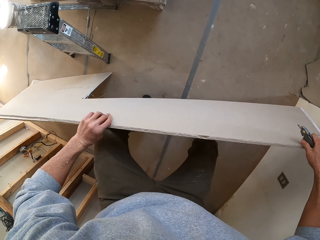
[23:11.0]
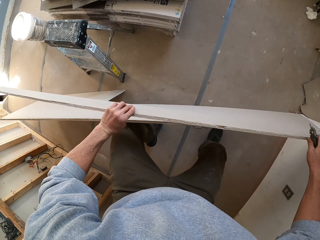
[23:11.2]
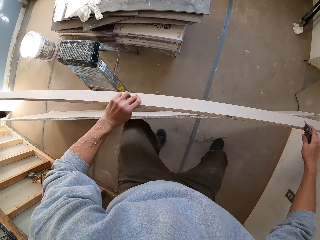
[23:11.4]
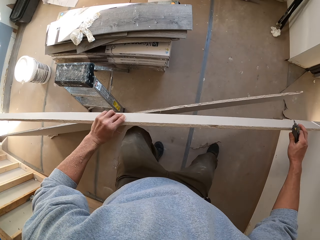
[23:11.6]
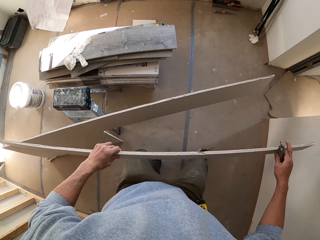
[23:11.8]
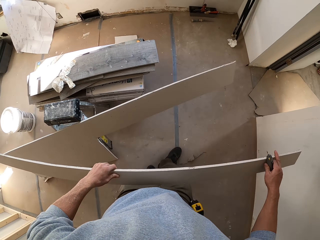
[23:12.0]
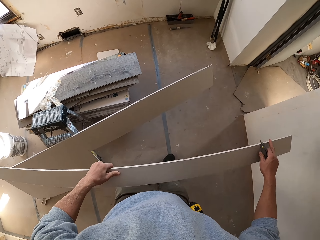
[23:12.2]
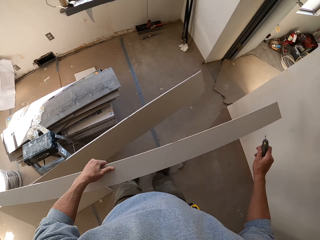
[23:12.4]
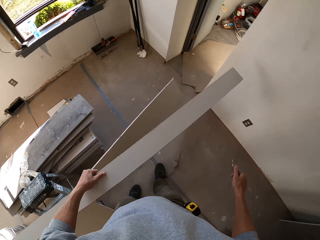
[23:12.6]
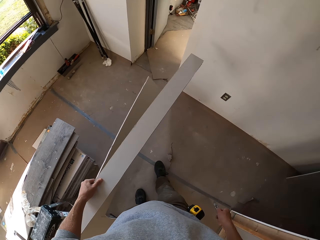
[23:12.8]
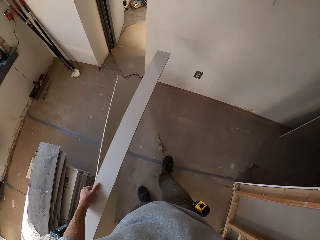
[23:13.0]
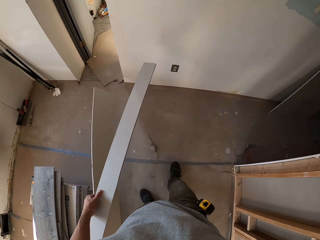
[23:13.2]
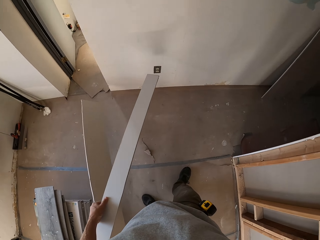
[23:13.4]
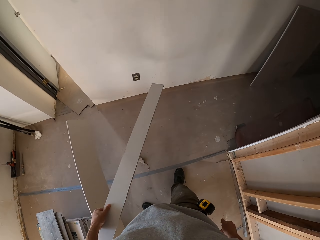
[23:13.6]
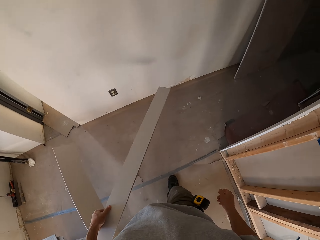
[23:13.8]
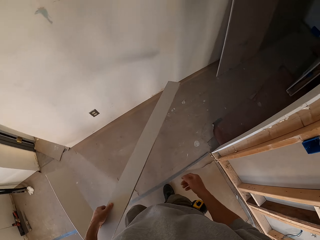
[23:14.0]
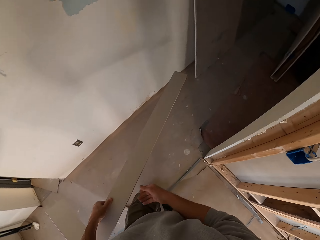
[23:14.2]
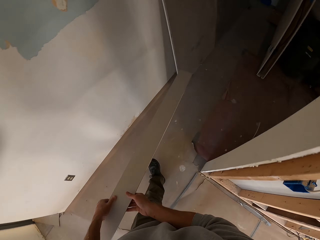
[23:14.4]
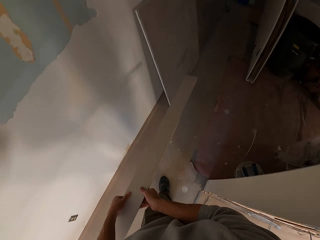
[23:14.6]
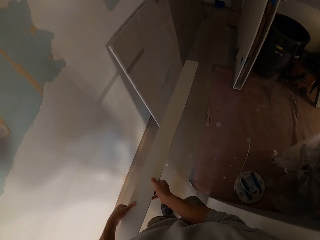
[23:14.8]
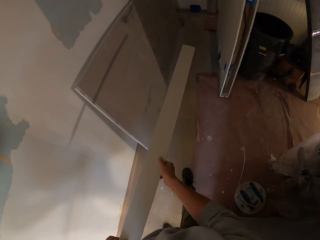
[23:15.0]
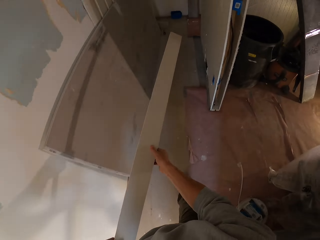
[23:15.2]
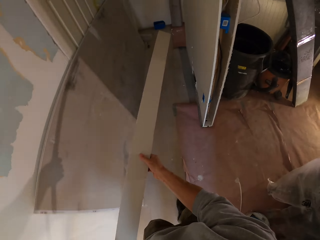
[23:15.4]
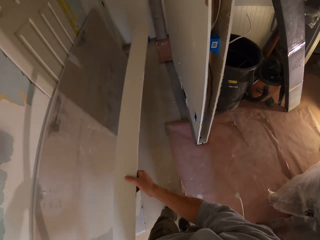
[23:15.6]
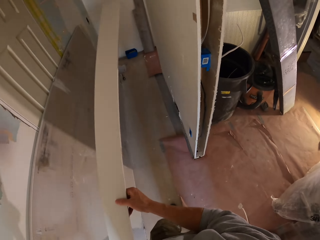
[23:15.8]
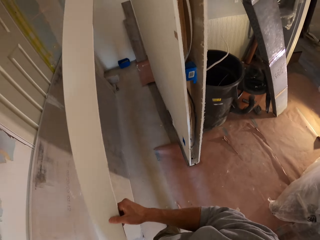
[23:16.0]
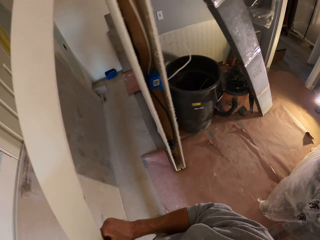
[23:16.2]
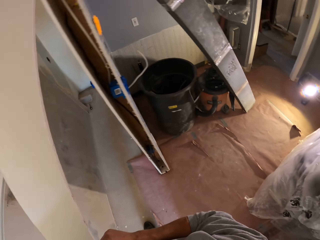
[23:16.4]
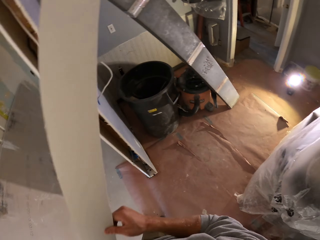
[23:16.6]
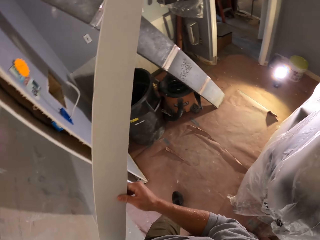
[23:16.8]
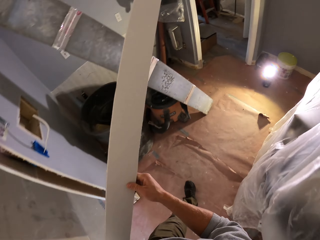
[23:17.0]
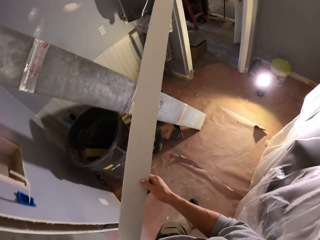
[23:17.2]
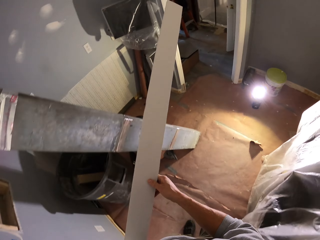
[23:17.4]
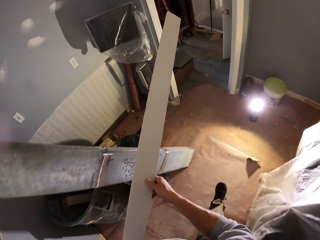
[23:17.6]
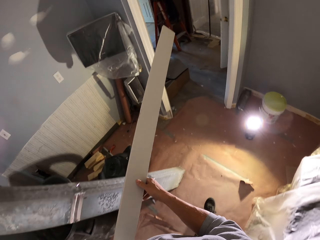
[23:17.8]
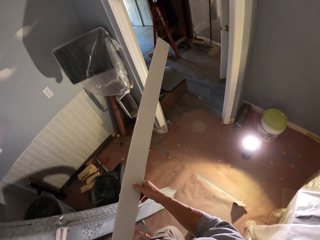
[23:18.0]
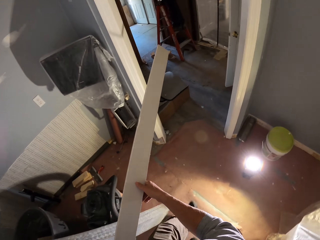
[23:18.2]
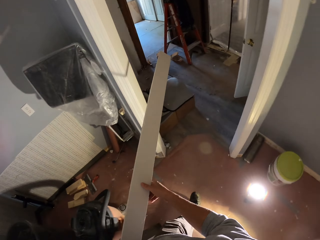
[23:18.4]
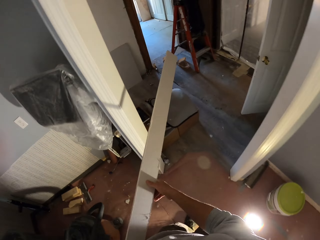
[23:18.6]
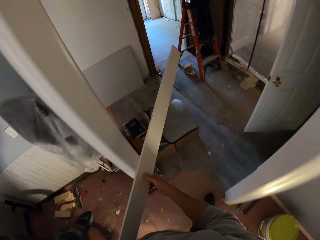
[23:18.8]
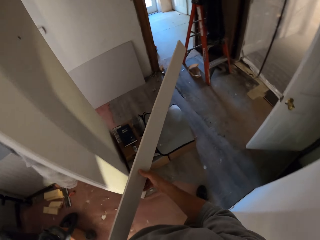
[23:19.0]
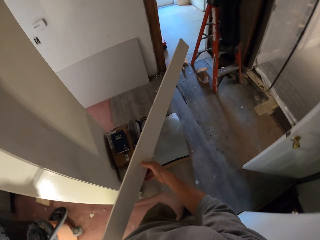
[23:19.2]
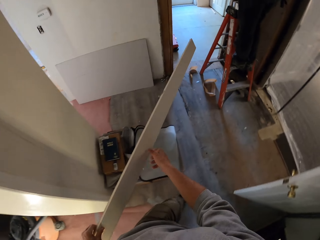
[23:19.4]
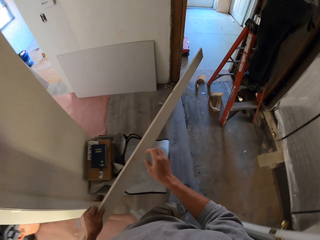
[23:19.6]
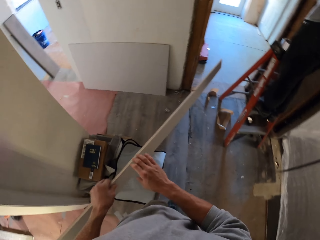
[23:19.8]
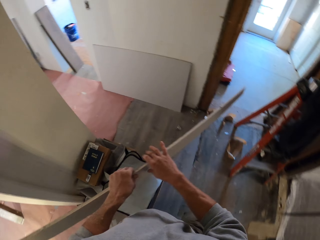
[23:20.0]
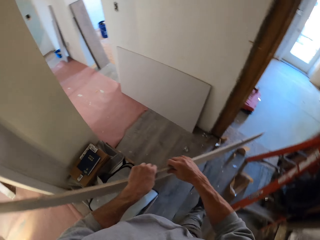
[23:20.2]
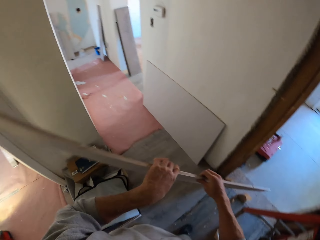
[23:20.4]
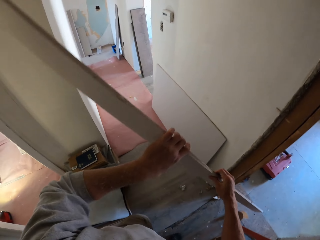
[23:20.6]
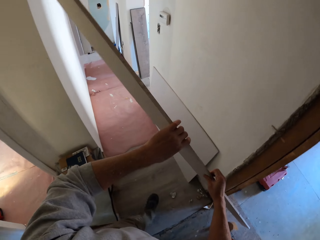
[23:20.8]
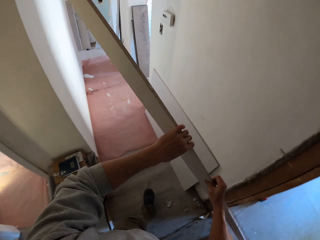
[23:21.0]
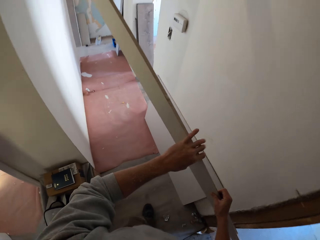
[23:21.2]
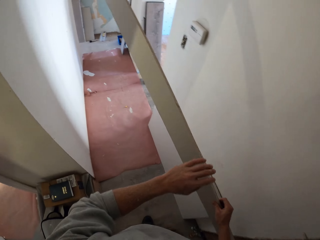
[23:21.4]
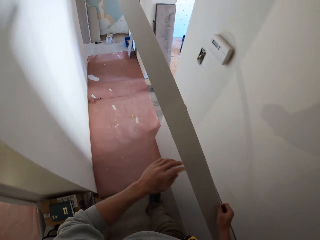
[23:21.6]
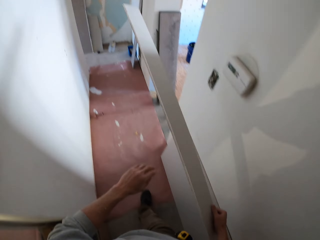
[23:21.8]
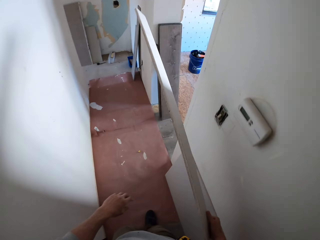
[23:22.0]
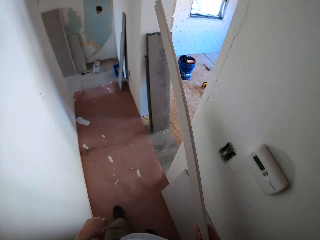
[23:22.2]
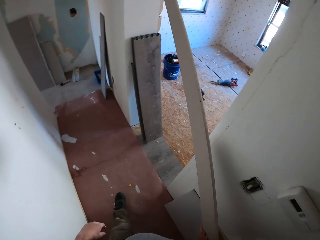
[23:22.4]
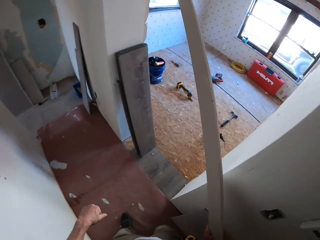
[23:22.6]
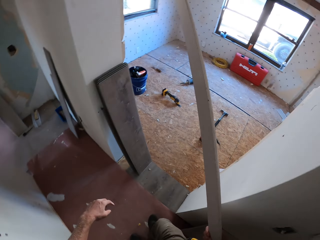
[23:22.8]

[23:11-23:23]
The camera wearer picks up the wood. They walk around the room.

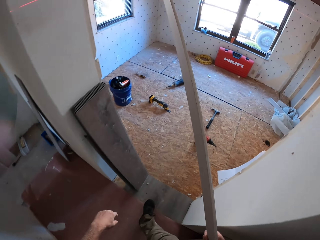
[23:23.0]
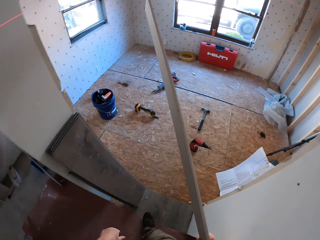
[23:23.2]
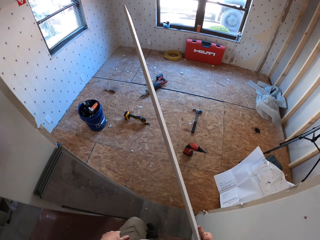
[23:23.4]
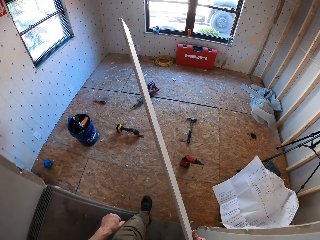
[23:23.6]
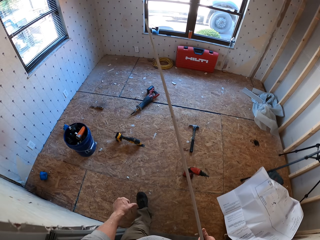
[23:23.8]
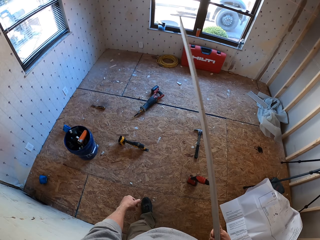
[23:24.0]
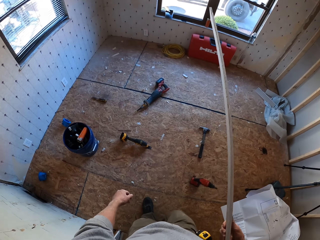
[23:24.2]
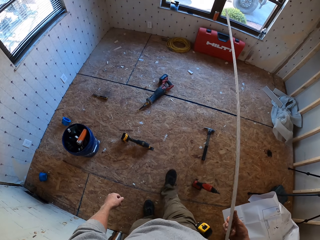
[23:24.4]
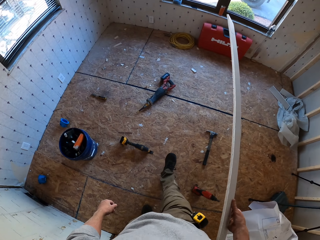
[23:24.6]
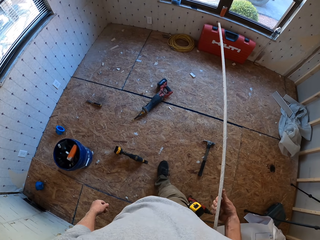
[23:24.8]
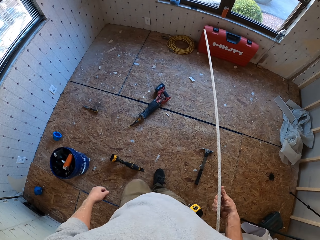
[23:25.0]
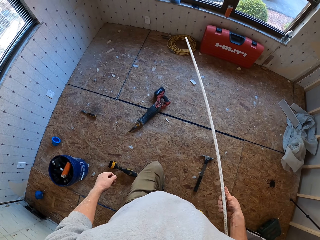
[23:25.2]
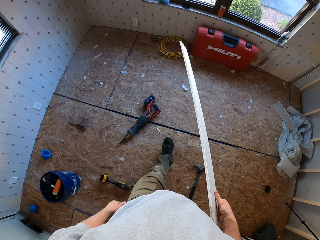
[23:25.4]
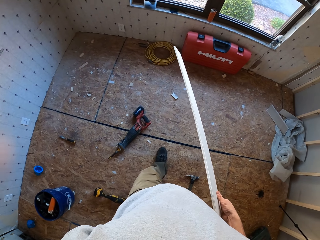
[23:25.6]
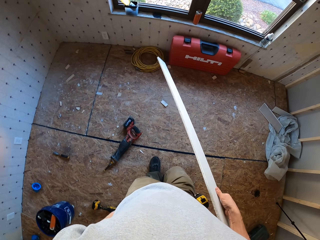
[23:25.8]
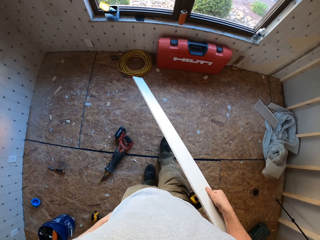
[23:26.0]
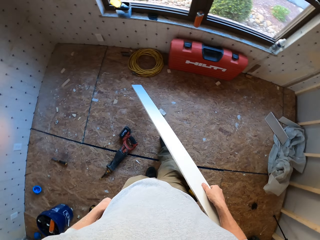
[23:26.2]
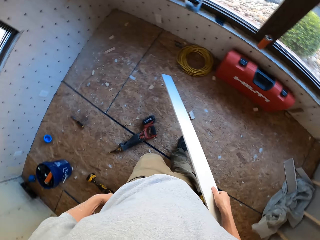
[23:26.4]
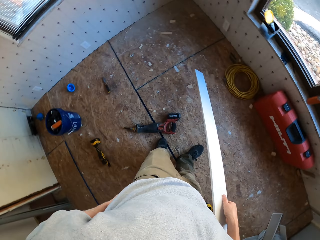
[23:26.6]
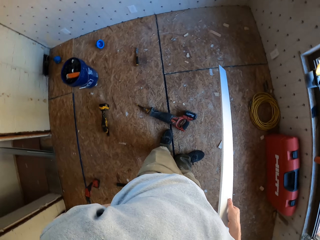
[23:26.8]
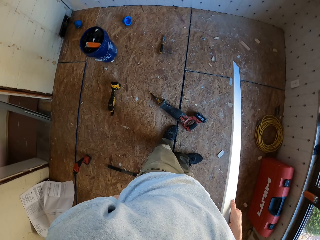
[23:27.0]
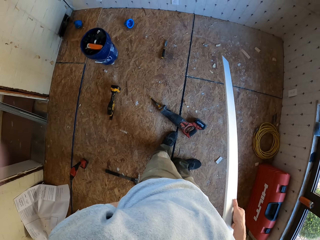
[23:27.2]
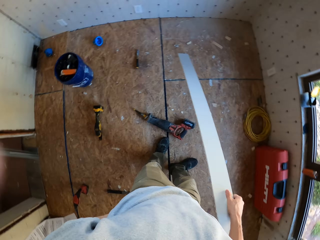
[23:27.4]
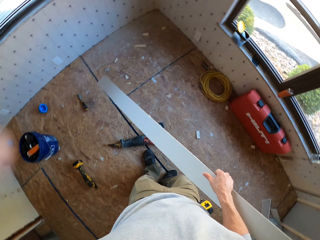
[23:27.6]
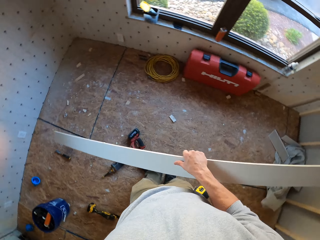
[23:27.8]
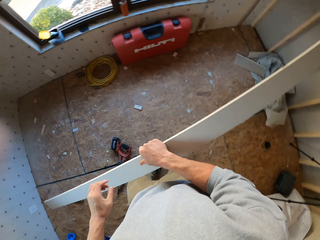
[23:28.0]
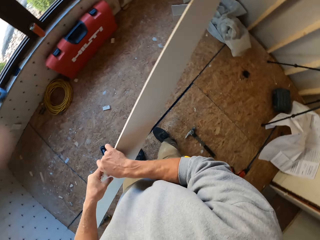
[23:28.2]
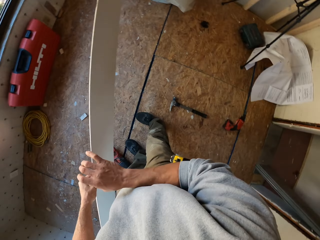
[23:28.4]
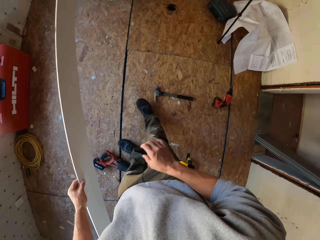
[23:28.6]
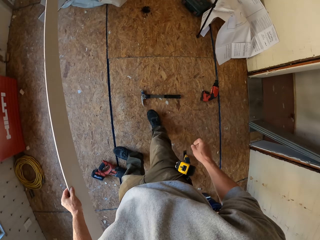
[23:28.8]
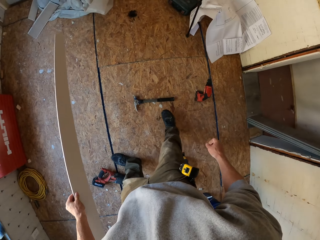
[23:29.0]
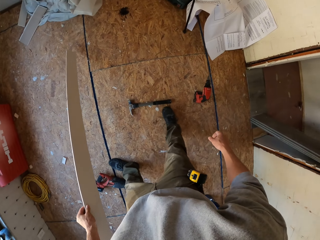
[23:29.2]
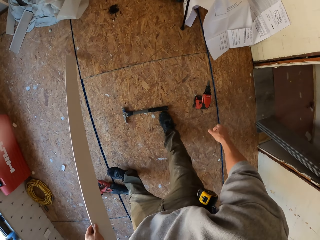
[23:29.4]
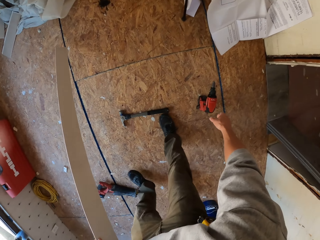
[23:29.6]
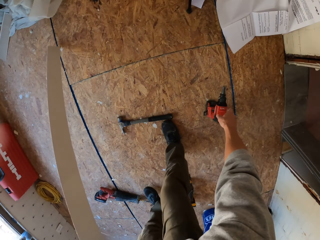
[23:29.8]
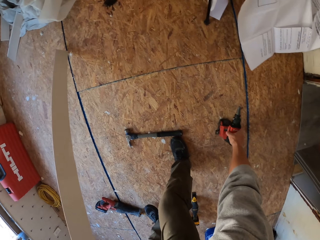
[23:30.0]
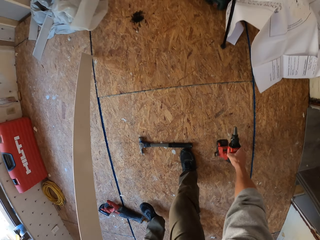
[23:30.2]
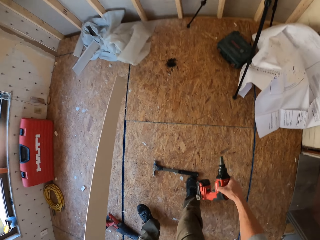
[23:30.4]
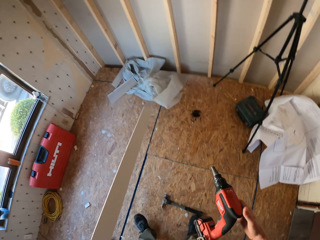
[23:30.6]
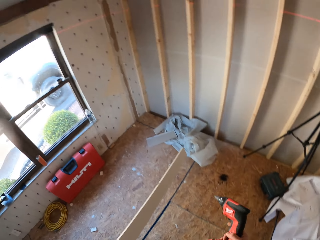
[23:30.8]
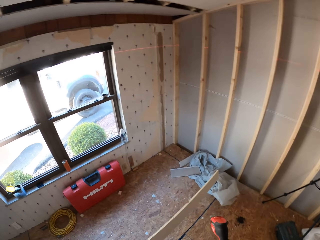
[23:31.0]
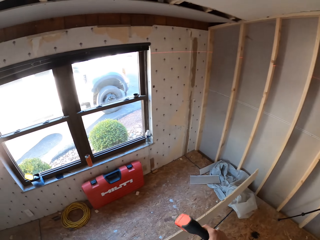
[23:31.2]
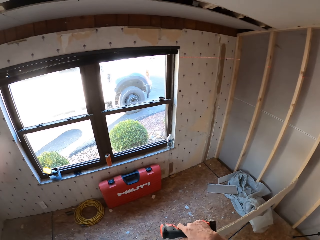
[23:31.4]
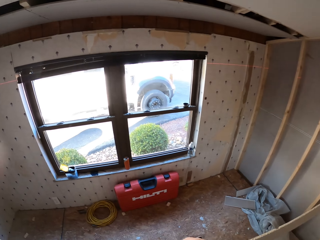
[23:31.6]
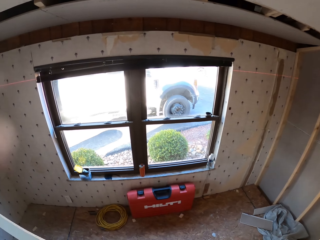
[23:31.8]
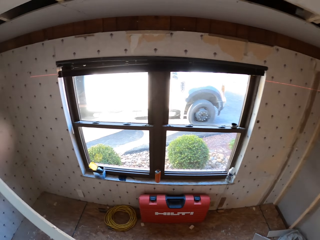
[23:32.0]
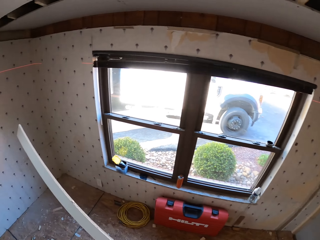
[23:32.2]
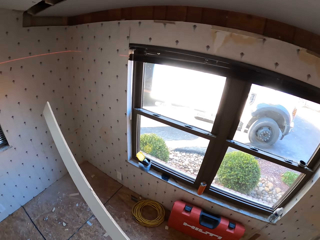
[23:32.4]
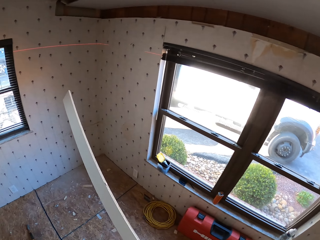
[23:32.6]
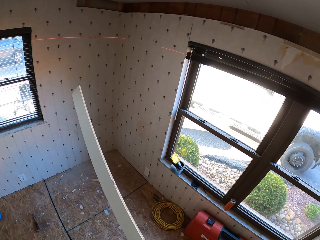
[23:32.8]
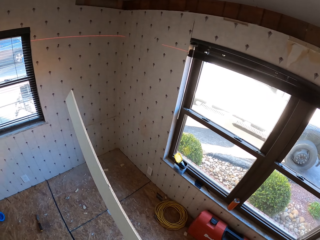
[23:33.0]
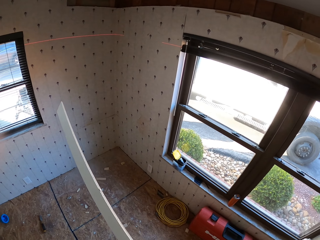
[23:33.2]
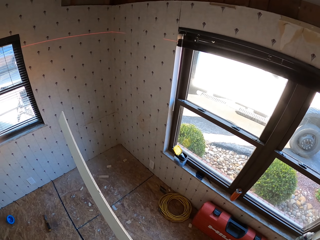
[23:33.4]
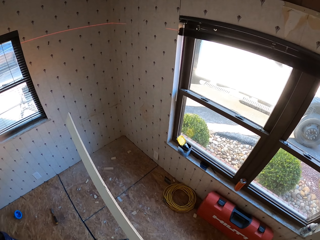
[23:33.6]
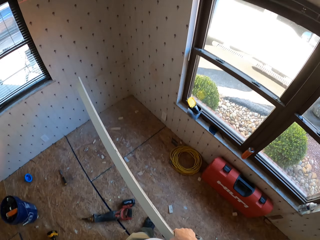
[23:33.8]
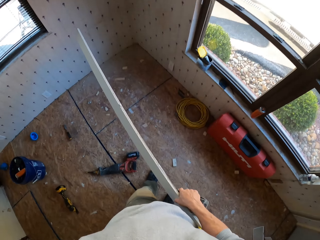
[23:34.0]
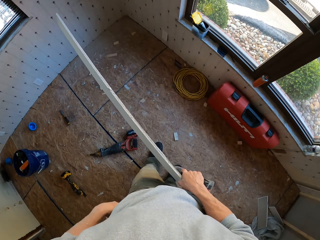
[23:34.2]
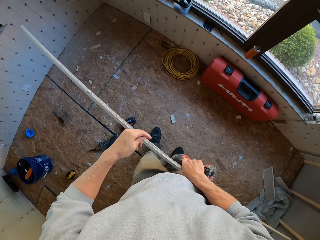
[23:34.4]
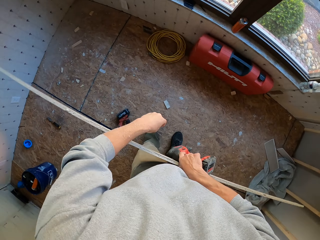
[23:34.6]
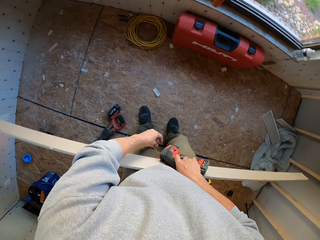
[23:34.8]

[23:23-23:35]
The camera wearer looks around the room. They pick up the drill machine on the floor. They look around the room.
